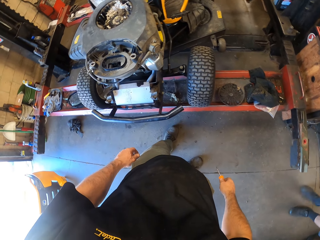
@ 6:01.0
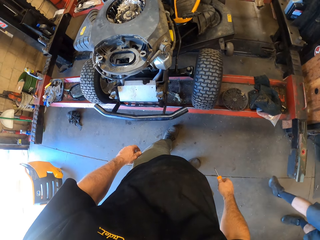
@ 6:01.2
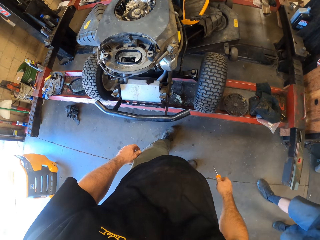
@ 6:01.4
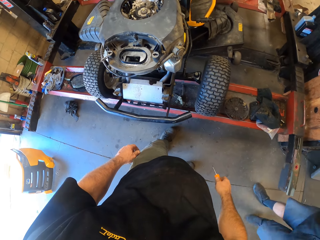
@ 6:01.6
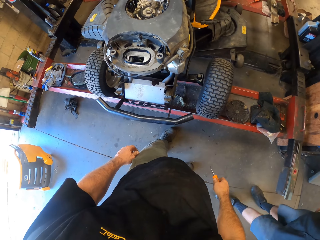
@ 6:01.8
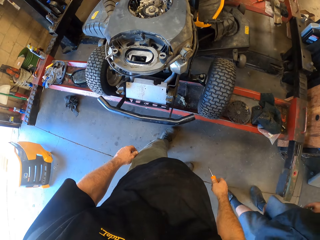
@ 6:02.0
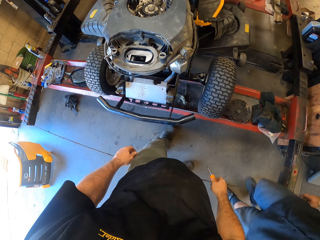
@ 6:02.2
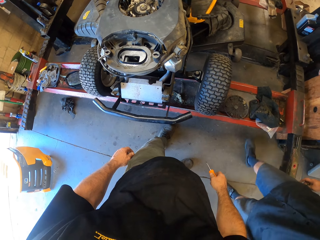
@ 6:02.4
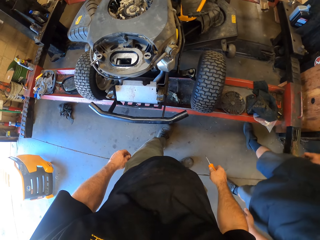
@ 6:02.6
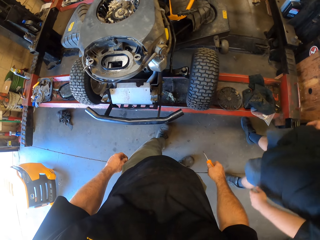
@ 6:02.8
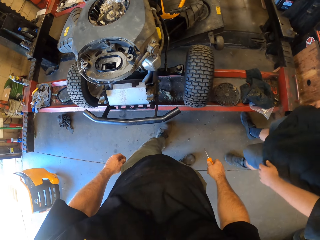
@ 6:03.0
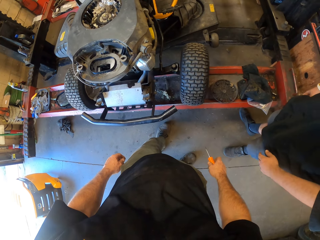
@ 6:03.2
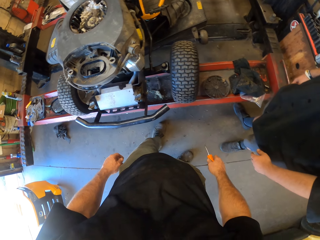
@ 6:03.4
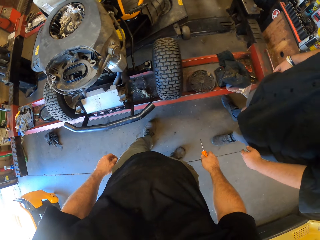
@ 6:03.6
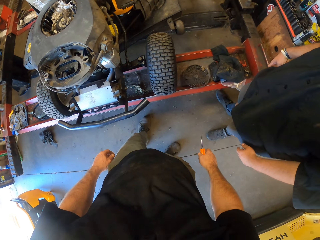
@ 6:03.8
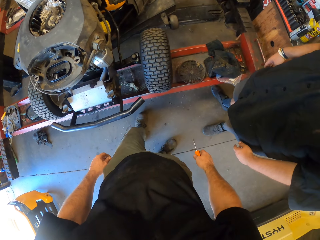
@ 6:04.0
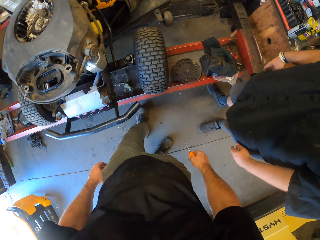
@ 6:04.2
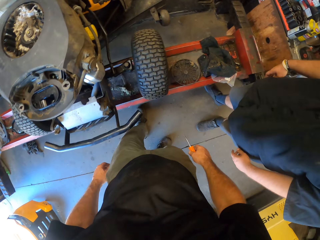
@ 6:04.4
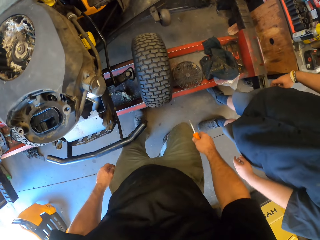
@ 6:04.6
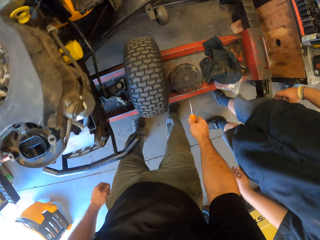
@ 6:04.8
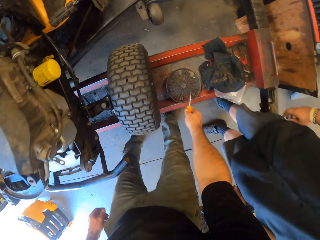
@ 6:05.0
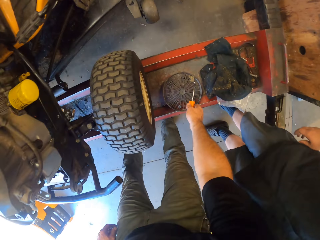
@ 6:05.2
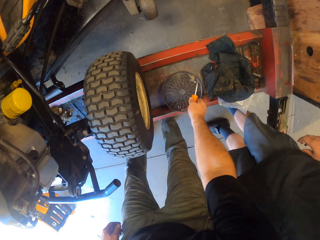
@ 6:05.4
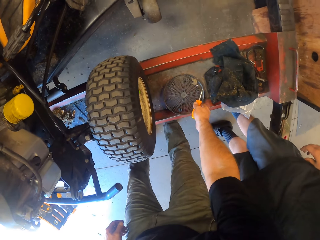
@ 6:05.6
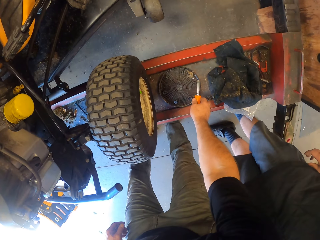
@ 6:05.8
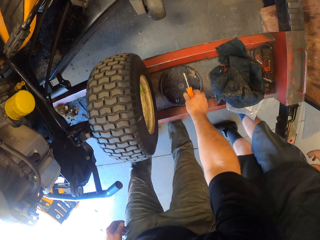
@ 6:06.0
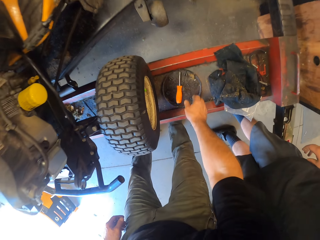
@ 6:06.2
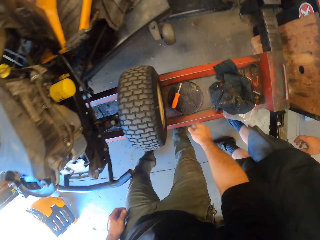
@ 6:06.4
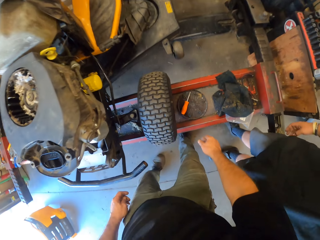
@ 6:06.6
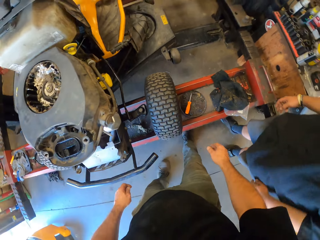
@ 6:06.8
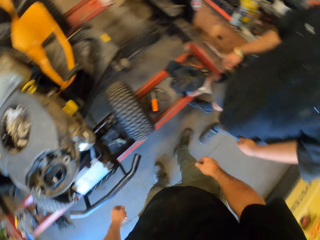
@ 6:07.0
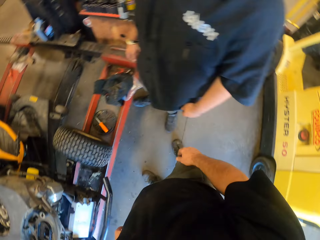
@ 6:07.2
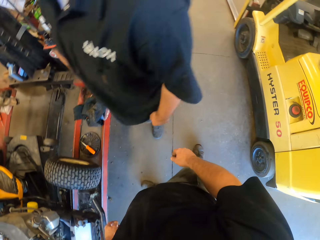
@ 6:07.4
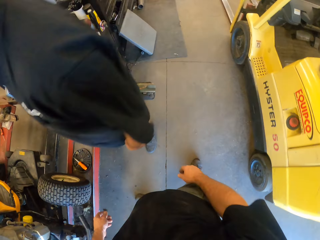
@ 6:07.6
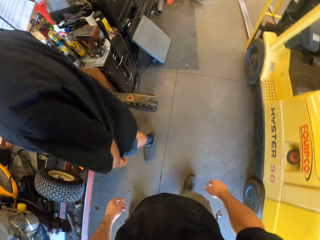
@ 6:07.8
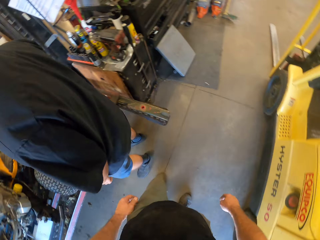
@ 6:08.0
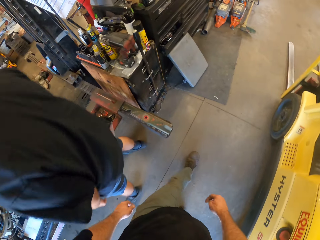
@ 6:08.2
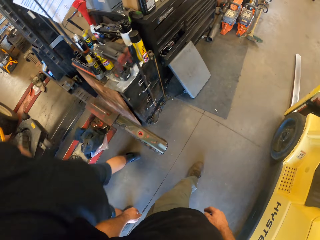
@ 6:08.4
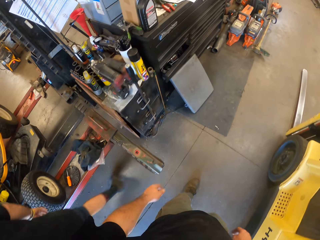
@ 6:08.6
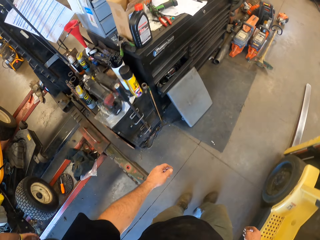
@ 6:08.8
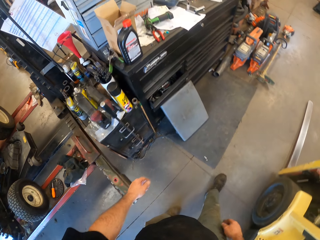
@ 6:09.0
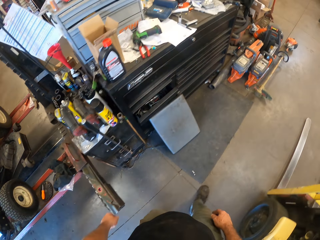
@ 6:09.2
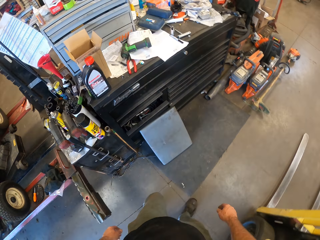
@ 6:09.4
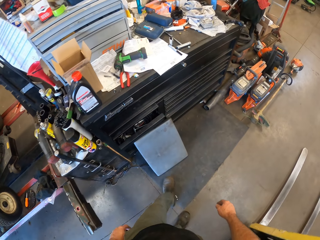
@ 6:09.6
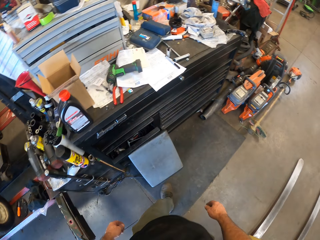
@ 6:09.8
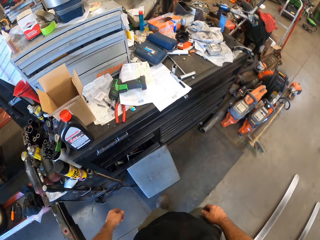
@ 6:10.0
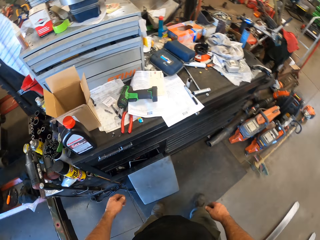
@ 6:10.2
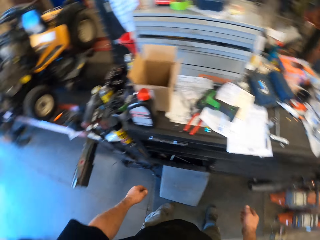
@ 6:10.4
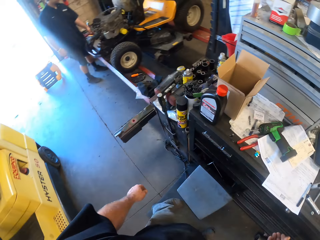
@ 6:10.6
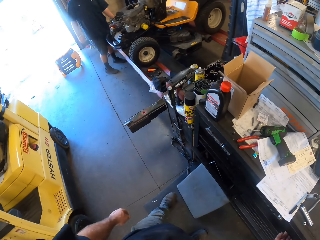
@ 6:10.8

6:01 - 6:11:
The camera wearer drops the screwdriver on the net of the engine with his right hand. He walks in the workshop.

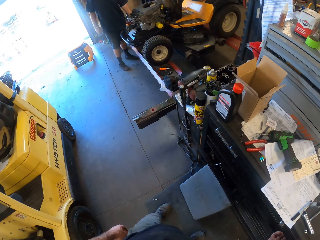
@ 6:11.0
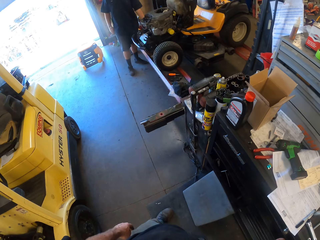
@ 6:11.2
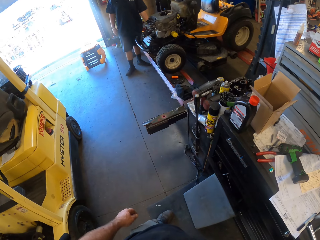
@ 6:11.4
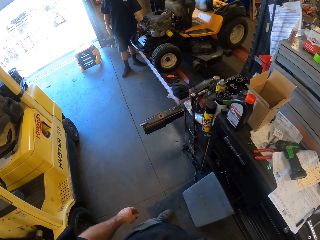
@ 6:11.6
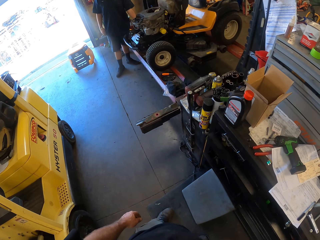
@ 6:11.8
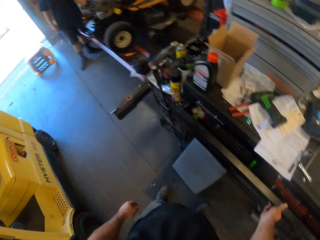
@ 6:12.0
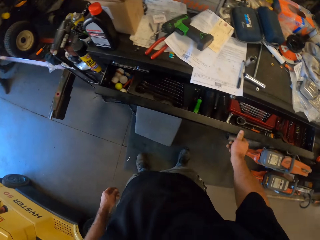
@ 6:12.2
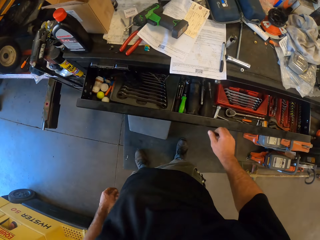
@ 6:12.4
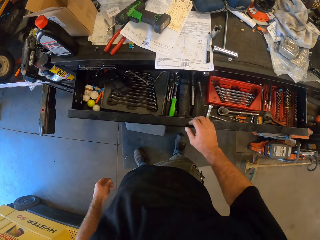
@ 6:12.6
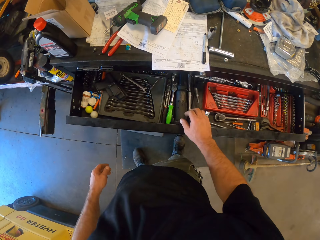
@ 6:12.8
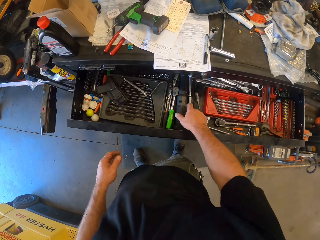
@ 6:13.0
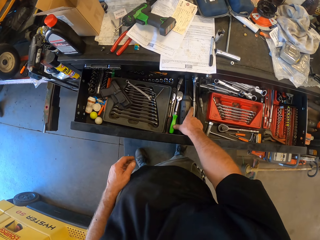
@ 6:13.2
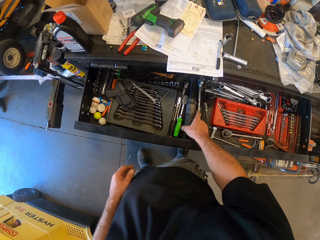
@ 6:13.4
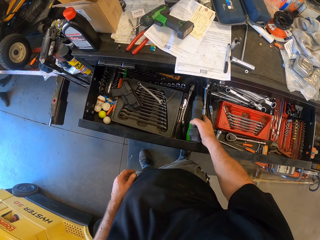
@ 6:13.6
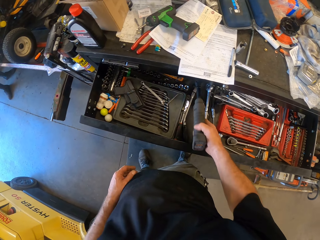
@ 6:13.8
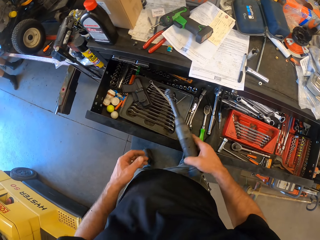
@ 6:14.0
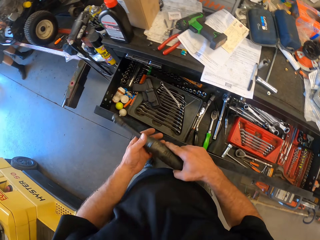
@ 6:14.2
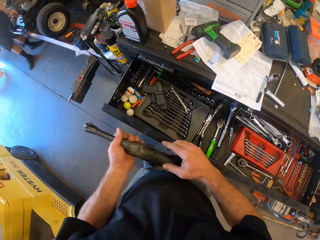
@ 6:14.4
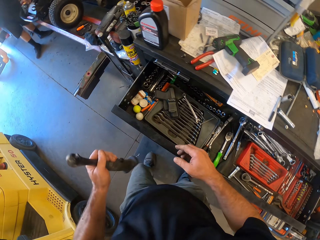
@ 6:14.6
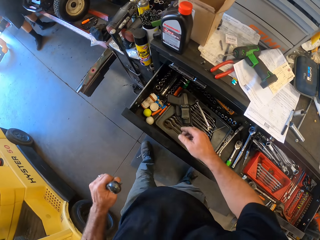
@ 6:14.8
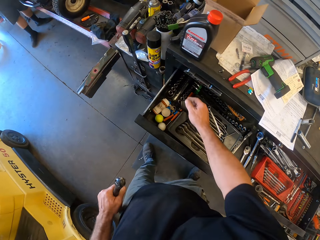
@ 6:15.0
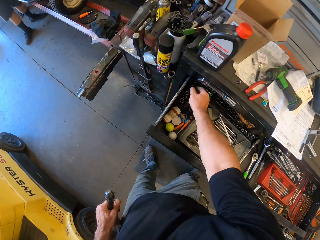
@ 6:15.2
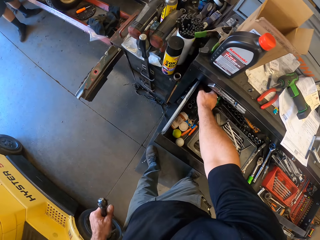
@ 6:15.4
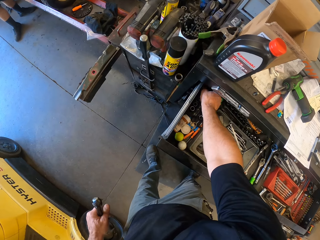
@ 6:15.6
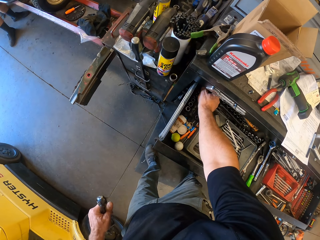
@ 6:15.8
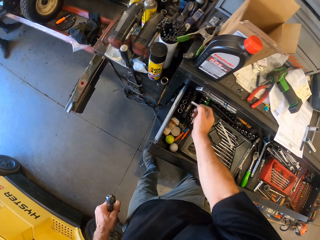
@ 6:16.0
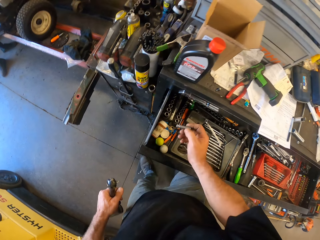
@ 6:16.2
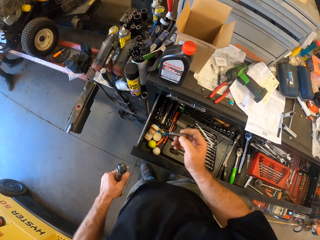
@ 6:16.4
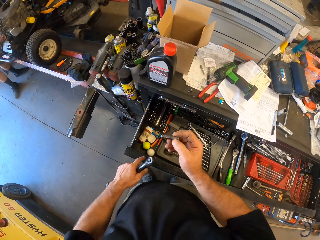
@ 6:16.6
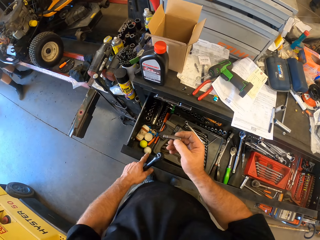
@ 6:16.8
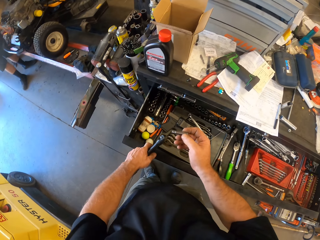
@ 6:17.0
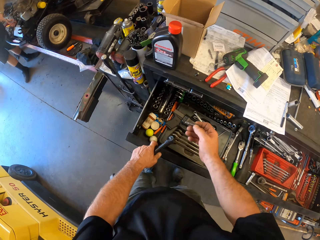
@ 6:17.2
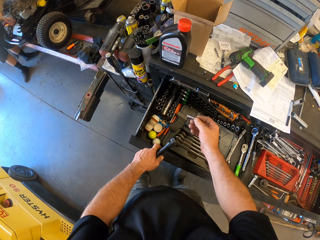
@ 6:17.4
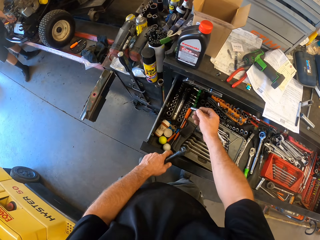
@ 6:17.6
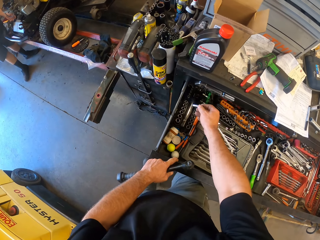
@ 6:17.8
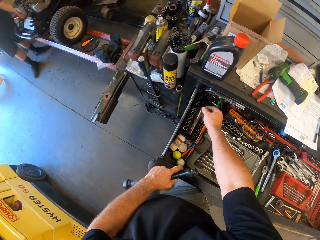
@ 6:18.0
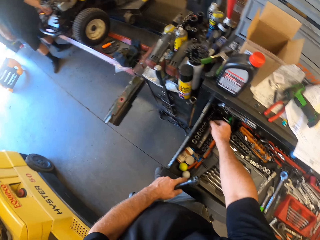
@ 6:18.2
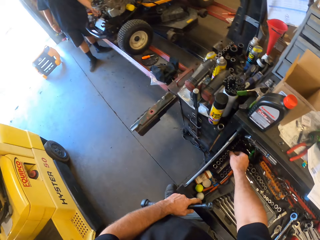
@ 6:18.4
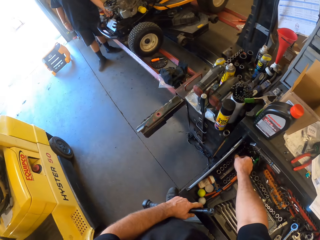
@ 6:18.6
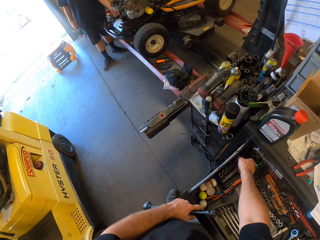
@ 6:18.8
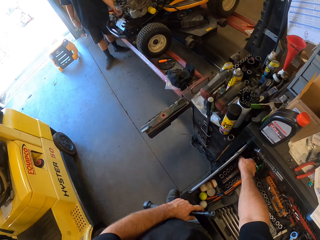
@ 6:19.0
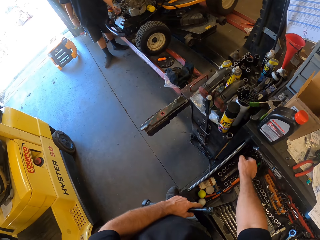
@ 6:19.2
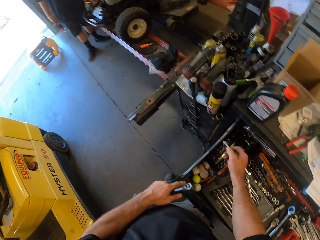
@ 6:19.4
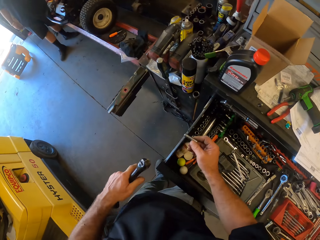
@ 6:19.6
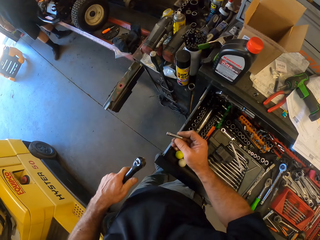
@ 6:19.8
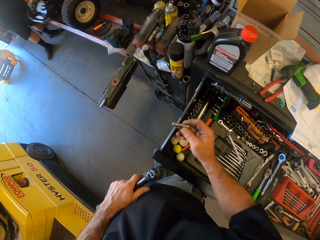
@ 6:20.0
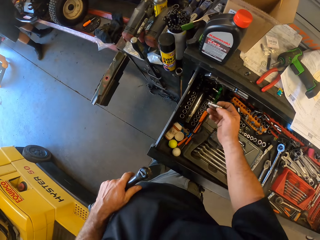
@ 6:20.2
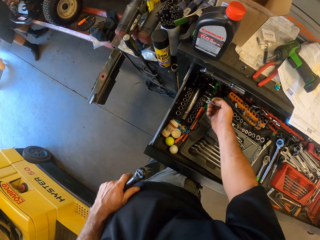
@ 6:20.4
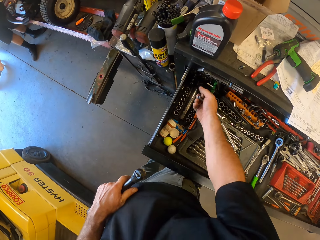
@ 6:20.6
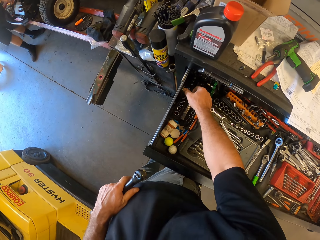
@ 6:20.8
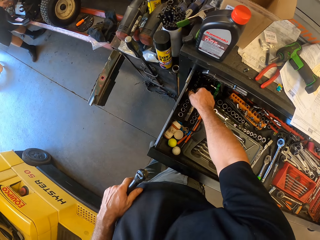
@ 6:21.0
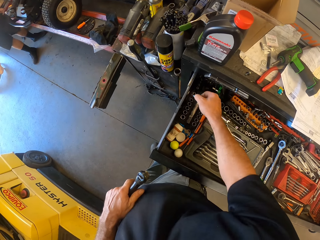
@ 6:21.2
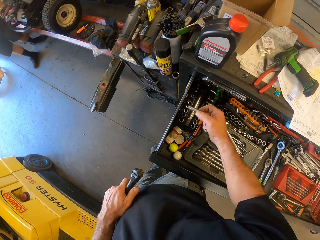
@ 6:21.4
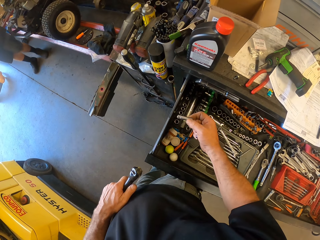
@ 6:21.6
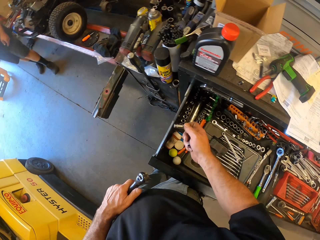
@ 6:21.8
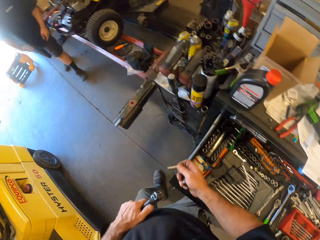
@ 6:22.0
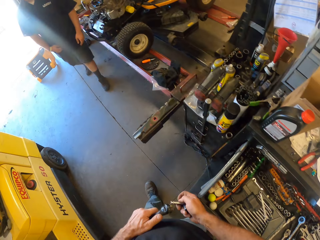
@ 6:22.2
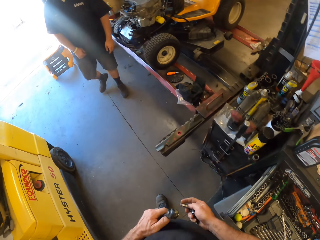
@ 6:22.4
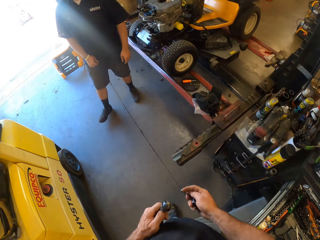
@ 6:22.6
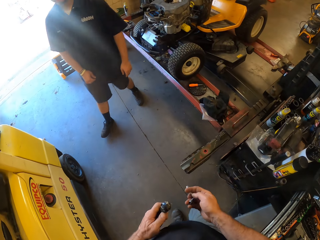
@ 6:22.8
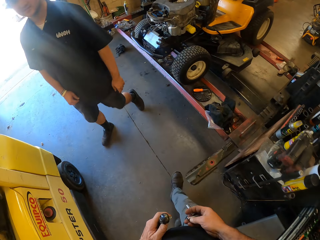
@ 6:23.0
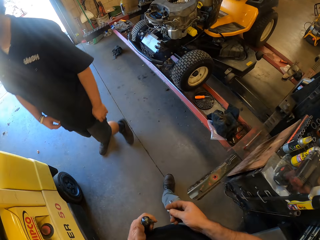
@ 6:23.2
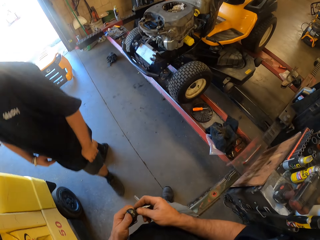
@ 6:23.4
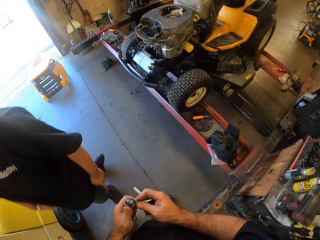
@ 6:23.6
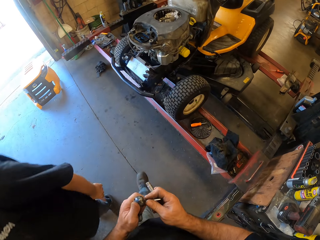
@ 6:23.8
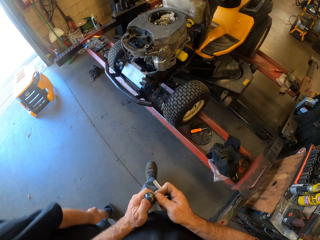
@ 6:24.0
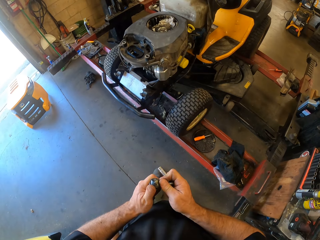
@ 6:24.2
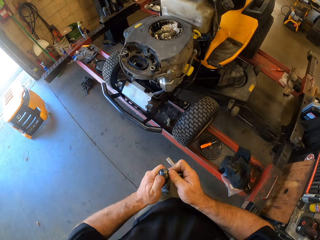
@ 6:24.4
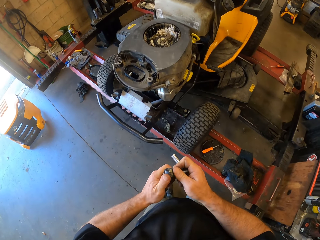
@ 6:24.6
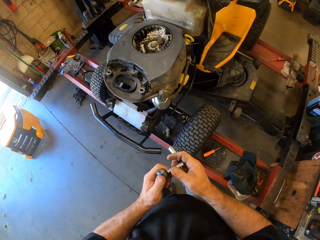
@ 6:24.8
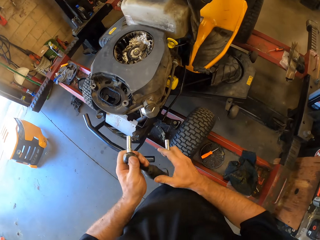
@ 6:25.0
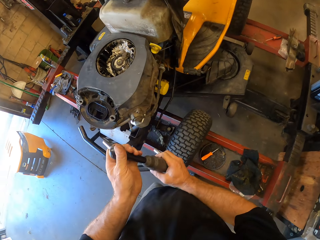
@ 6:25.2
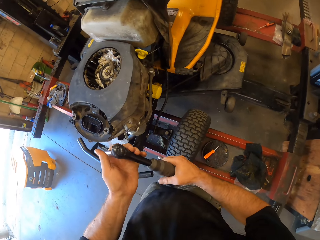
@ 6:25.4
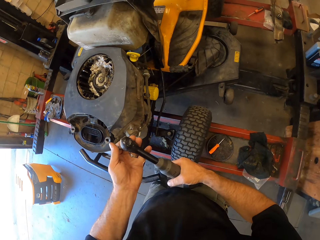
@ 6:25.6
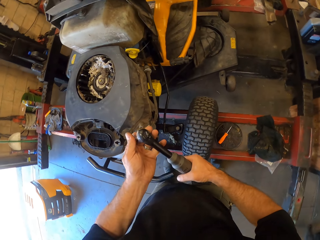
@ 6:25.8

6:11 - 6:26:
The camera wearer pulls out a drawer with his right hand. He picks a wrench from the drawer with his right hand. He passes the wrench from his right hand to his left hand. He picks a wrench tube from the drawer with his right hand. He drops the wrench tube in the drawer with his right hand. He picks the wrench tube from the drawer with his right hand. He picks another wrench tube from the drawer with his right hand. He walks in a workshop. He attaches the wrench tube to the wrench with his hands.
